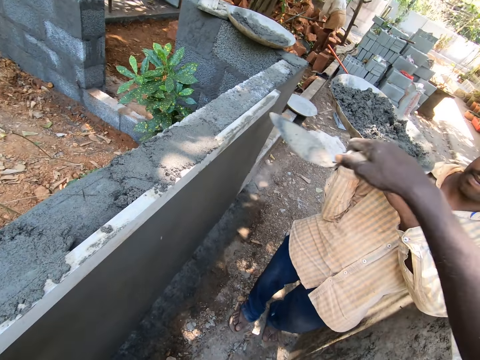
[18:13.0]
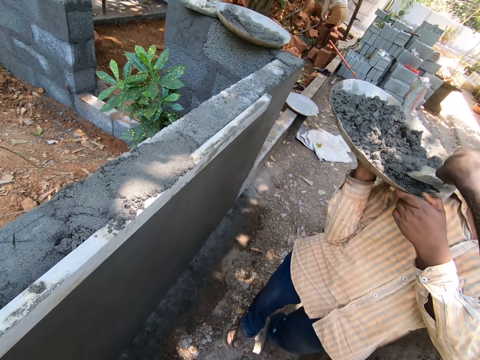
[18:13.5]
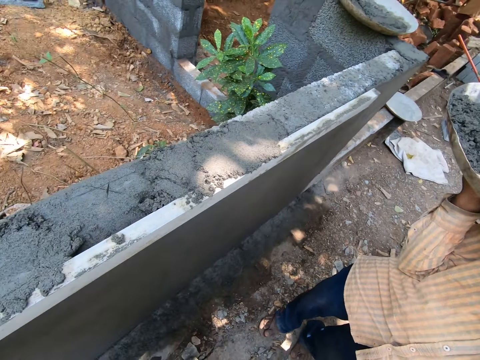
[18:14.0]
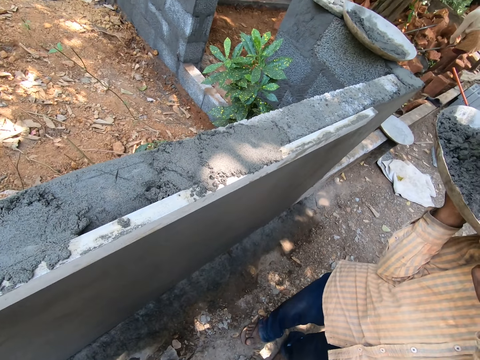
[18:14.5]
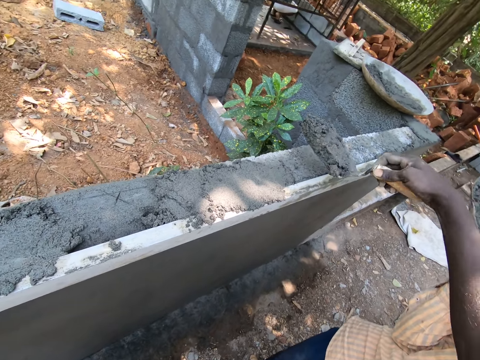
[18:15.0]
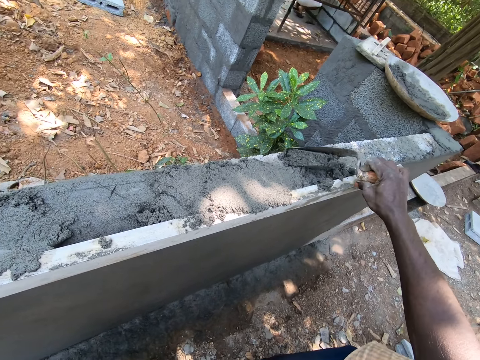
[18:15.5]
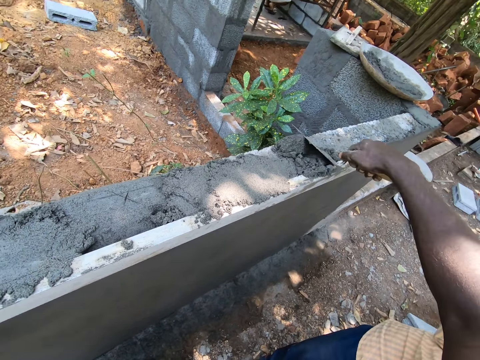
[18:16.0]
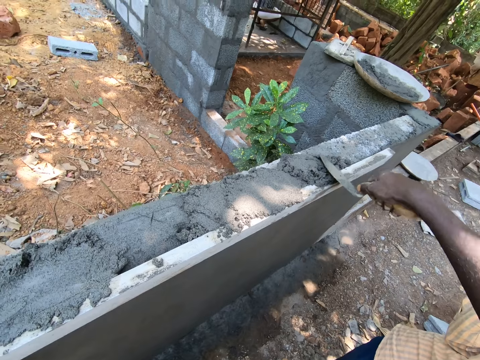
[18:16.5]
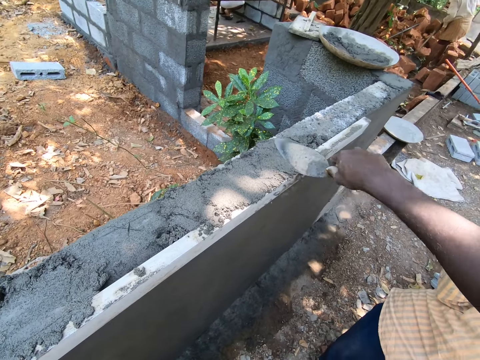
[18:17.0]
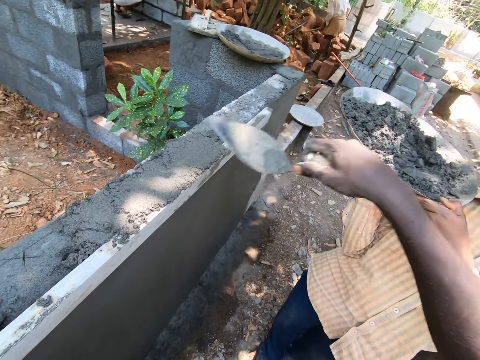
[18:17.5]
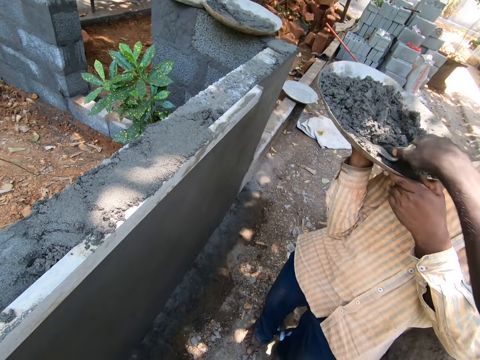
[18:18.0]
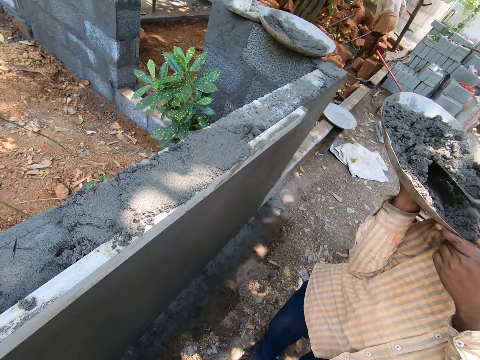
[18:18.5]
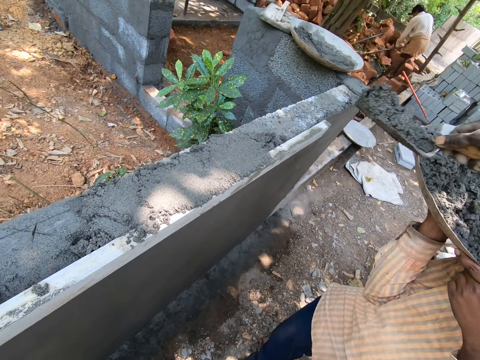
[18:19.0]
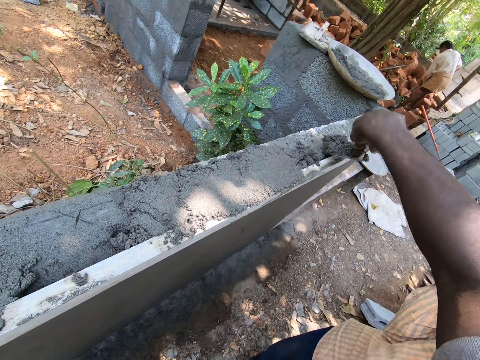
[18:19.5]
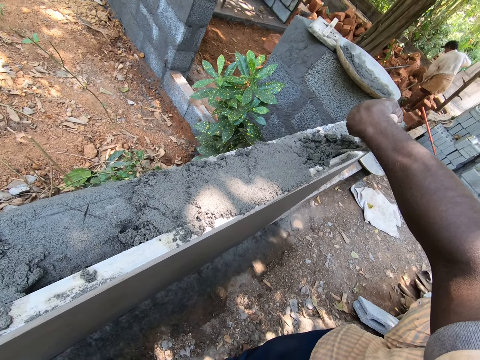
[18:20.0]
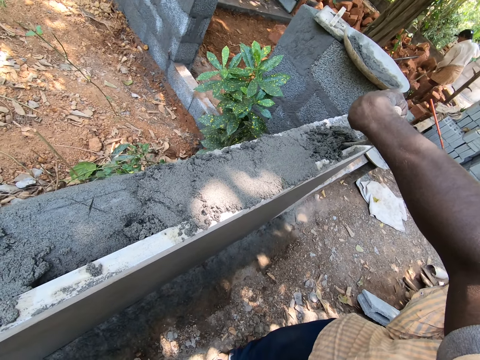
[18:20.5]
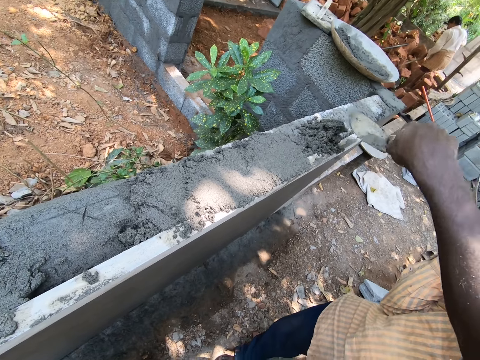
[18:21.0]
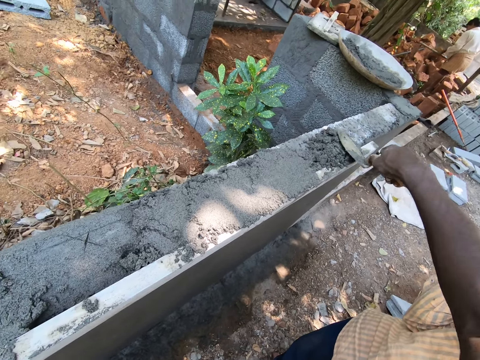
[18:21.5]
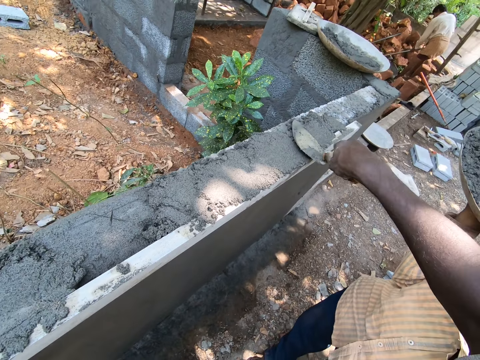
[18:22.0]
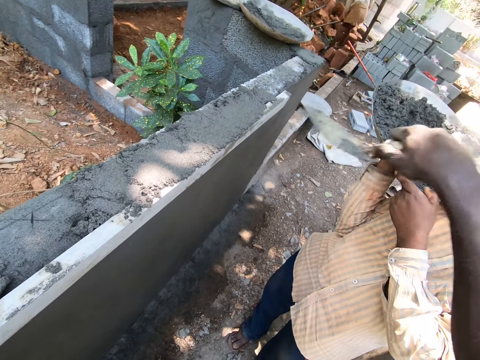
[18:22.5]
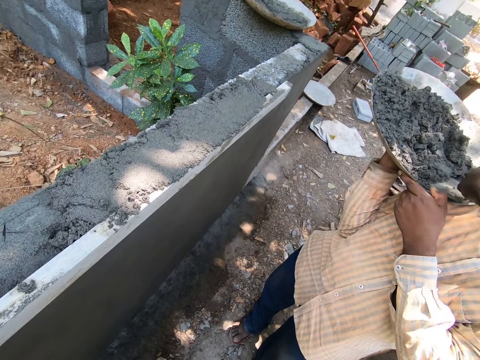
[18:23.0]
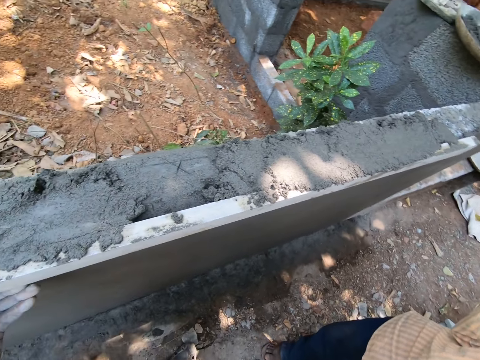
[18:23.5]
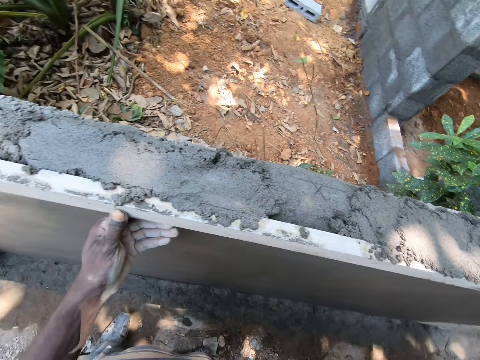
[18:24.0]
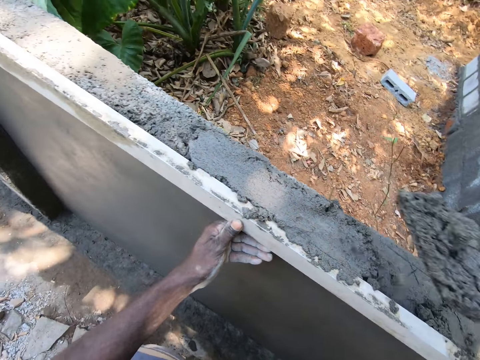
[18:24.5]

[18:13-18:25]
The camera wearer spreads the plaster or mortar on the wall with the trowel with his right hand. He takes the plaster with the trowel with his right hand. He pours the mortar on the wall. He flattens the mortar with the trowel. He scoops the mortar in a basin on the hands of a man. He pours the mortar on the wall. He flattens the mortar with the trowel. He scoops the mortar in the basin on the hands of the man.

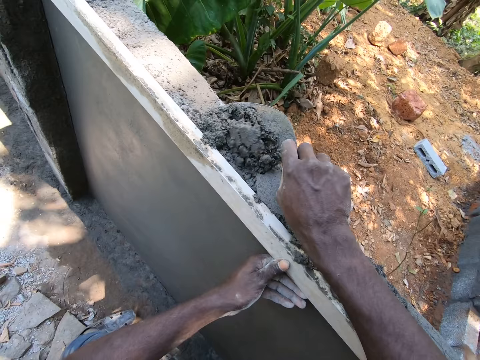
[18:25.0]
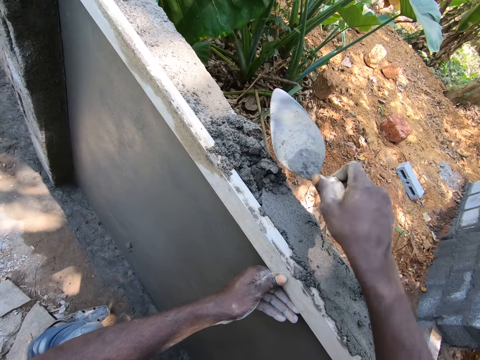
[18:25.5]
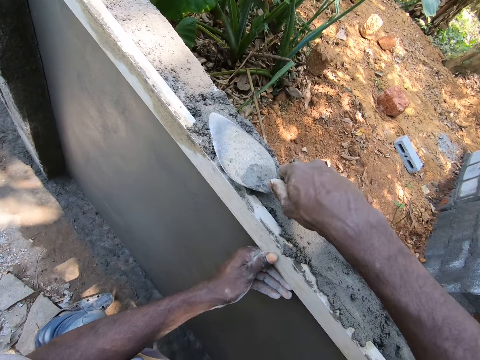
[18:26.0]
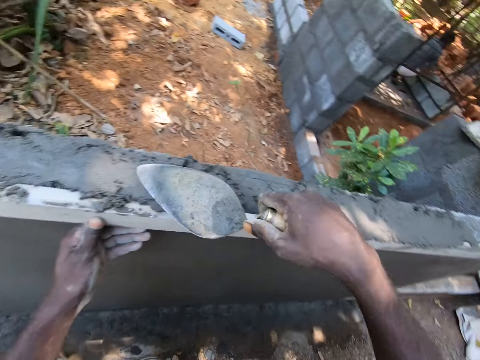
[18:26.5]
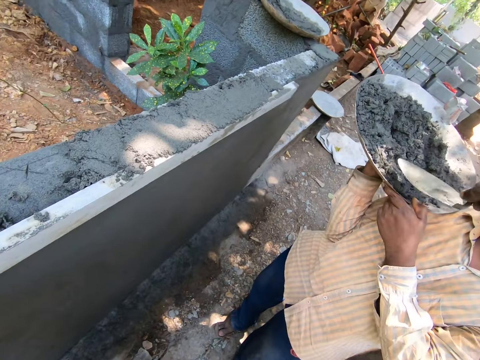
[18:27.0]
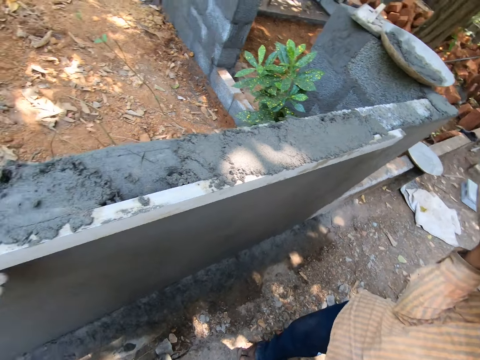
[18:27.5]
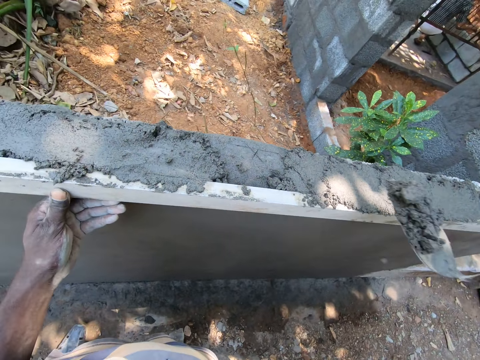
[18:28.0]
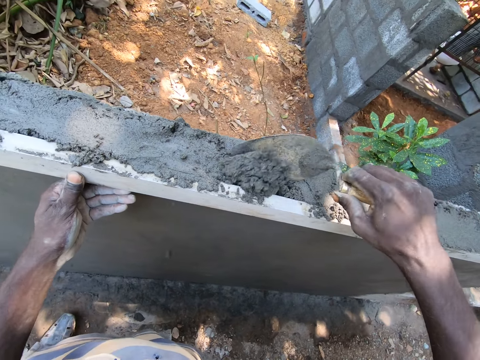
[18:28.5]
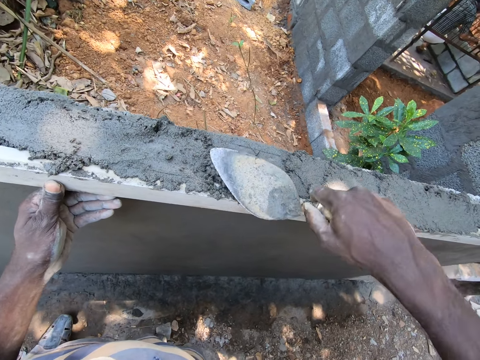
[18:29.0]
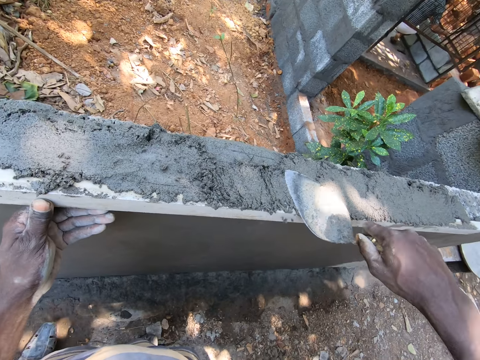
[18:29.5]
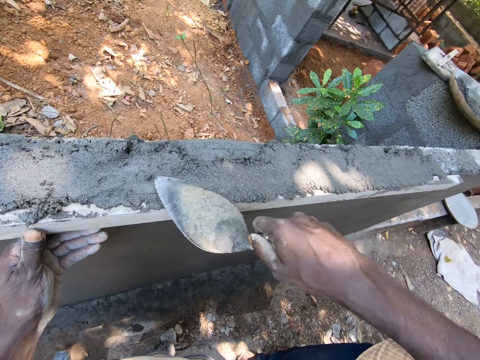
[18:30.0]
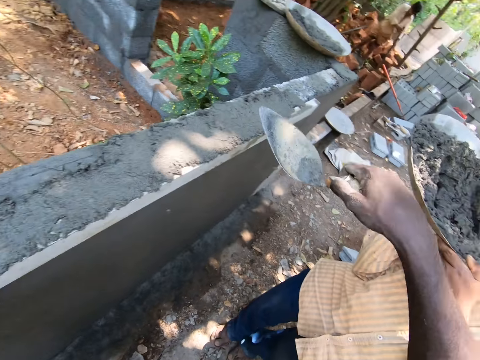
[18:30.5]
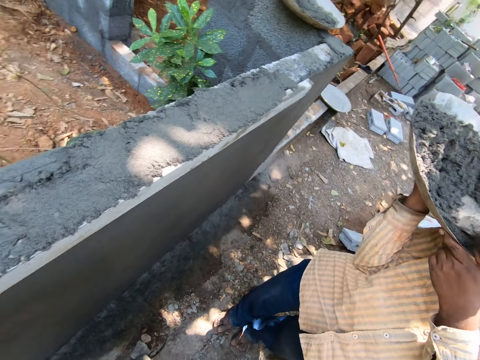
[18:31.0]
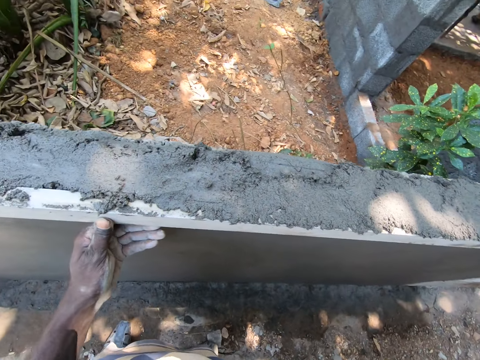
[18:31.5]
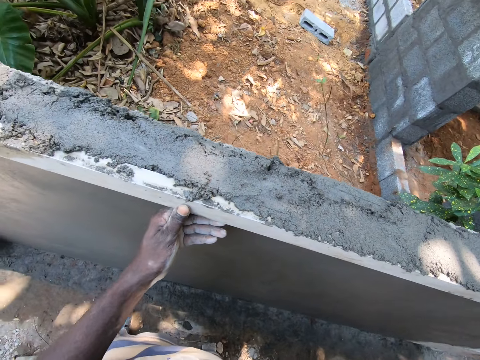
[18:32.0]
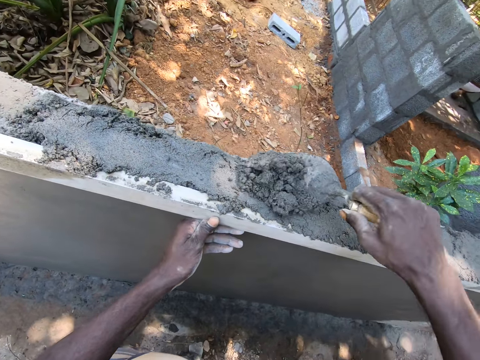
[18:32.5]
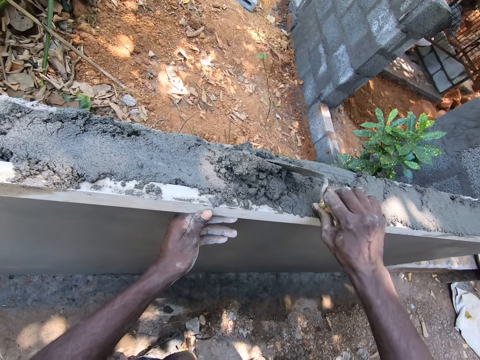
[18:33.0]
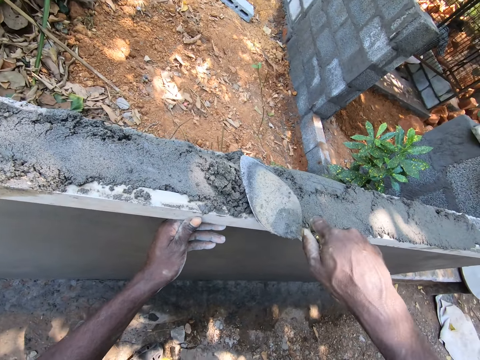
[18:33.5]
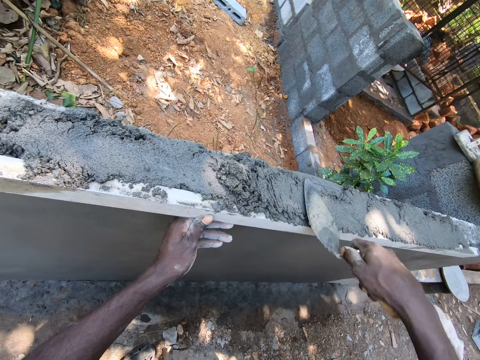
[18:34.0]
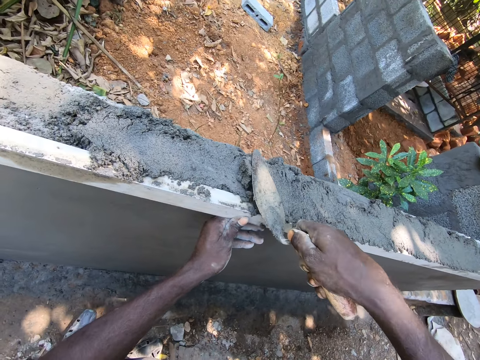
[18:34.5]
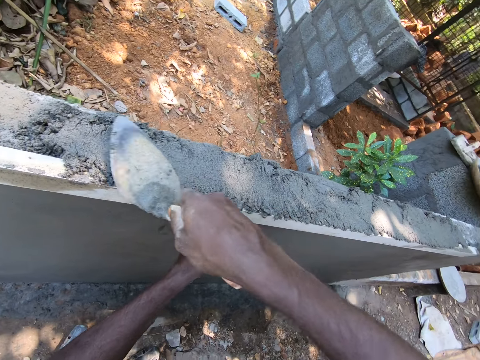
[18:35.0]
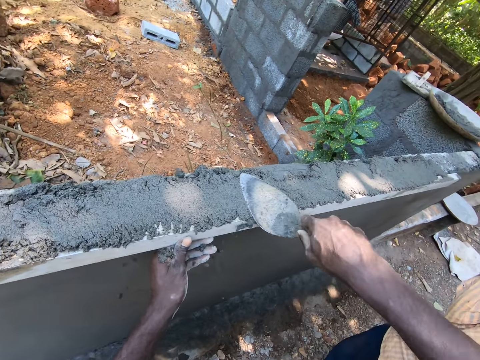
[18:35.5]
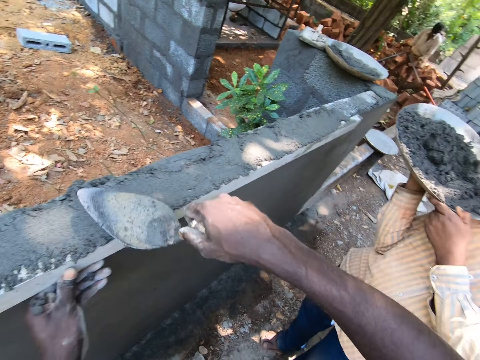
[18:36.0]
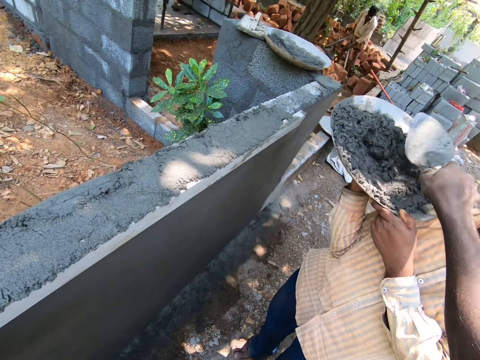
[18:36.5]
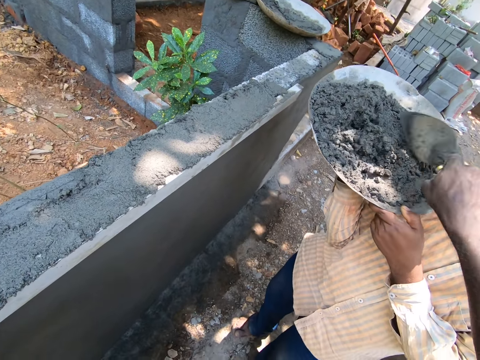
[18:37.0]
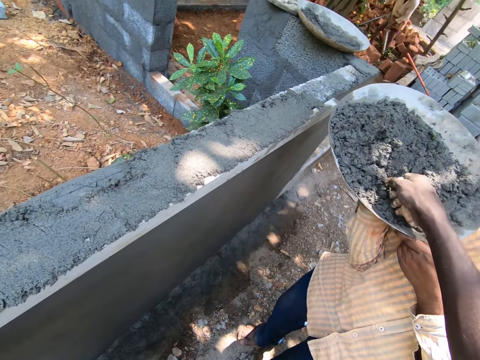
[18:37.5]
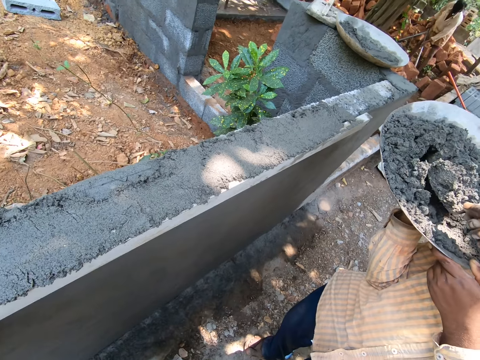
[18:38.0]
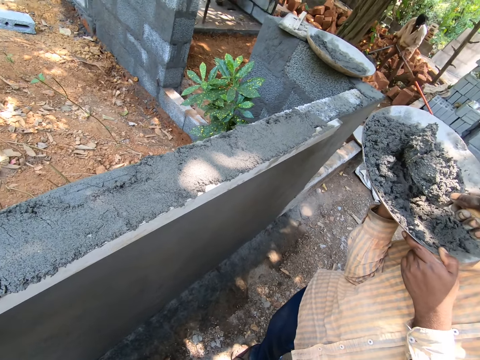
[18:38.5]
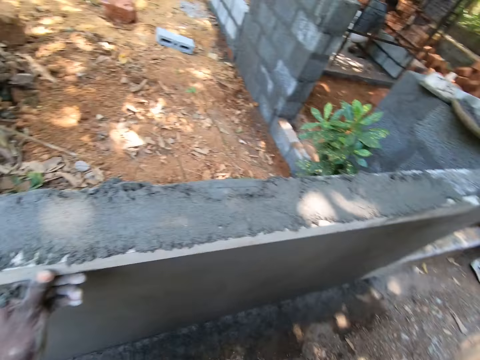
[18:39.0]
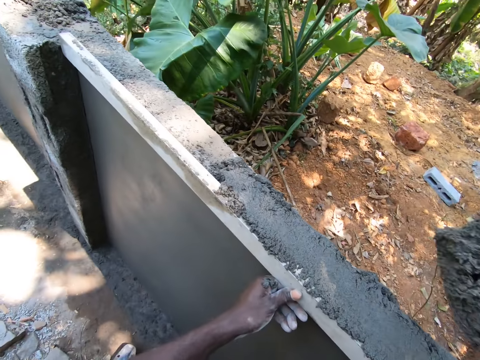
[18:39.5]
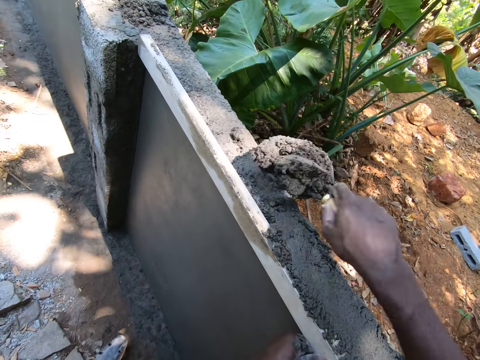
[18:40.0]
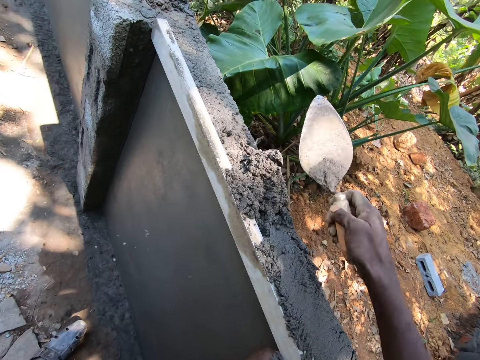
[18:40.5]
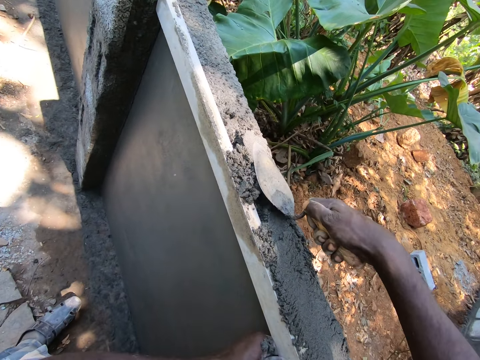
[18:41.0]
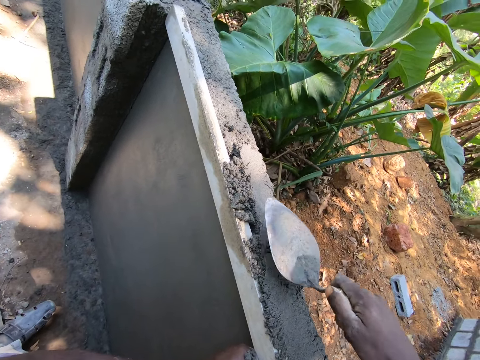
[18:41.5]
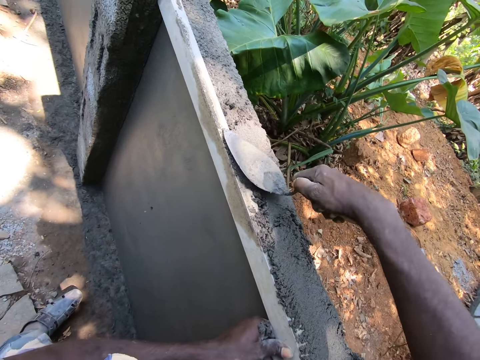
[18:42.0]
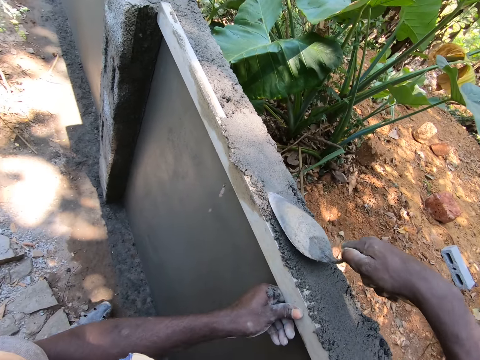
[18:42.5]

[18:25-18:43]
The camera wearer pours mortar on the wall. They flatten the mortar with the trowel. They scoop the mortar in a basin on the hands of a man. They pour the mortar on the wall. They flatten the mortar with the trowel. They scoop the mortar in the basin on the hands of the man. They pour the mortar on the wall. They flatten the mortar with the trowel. They scoop the mortar in the basin on the hands of the man. They pour the mortar on the wall. They flatten the mortar with the trowel.
